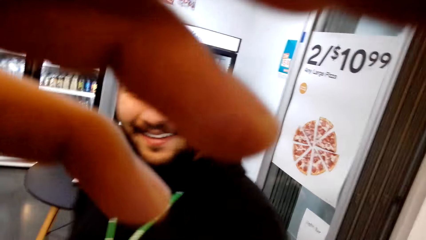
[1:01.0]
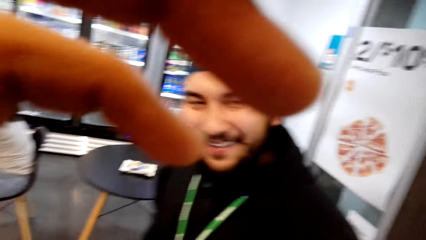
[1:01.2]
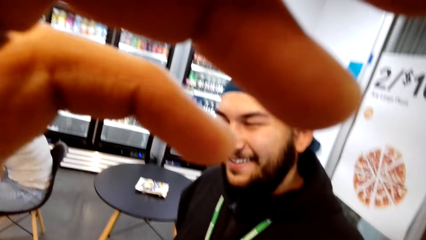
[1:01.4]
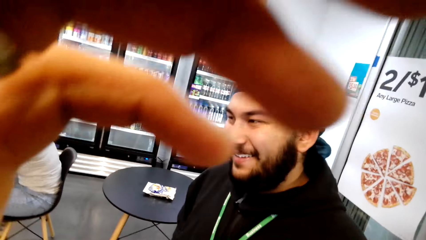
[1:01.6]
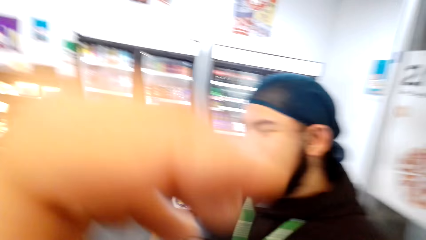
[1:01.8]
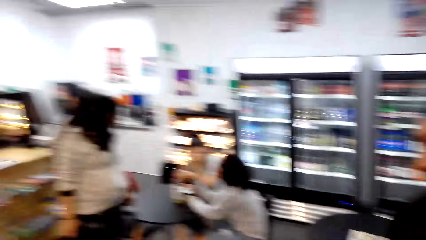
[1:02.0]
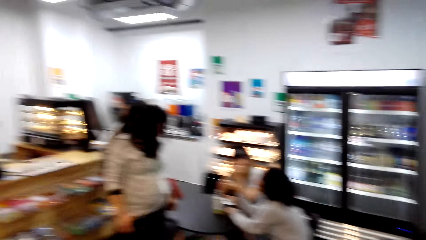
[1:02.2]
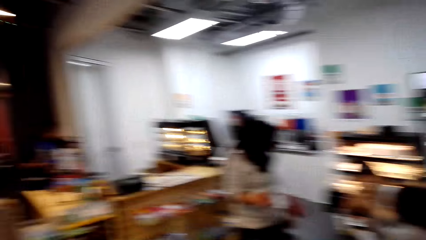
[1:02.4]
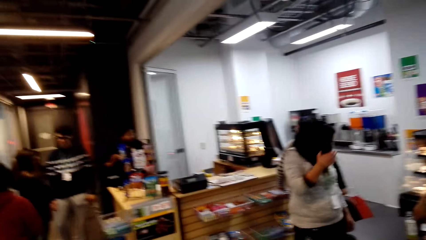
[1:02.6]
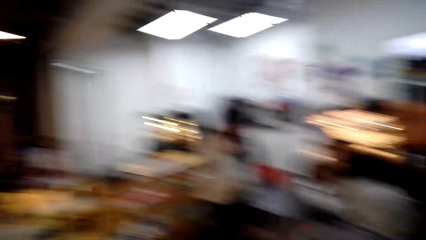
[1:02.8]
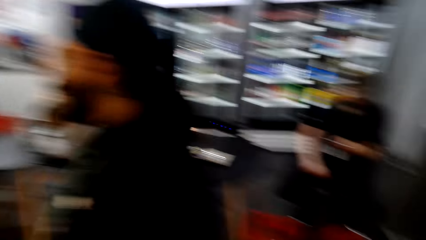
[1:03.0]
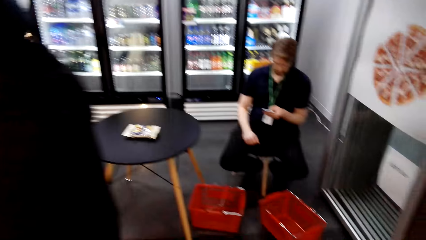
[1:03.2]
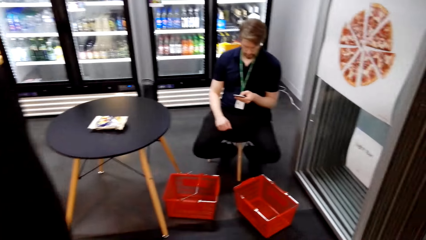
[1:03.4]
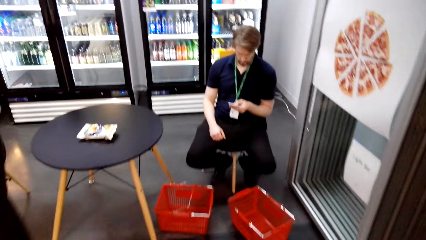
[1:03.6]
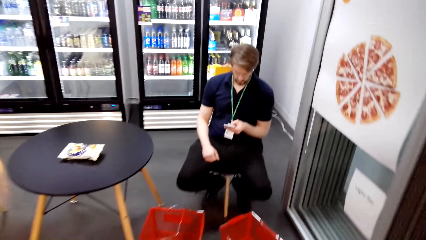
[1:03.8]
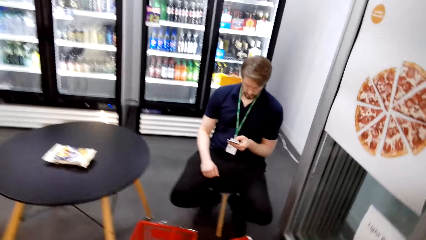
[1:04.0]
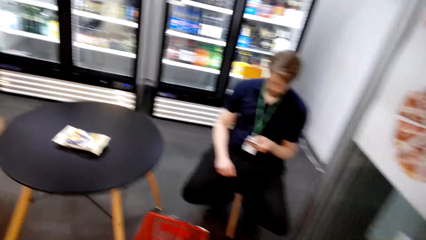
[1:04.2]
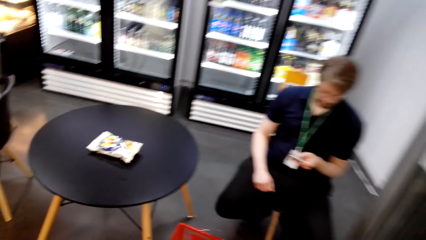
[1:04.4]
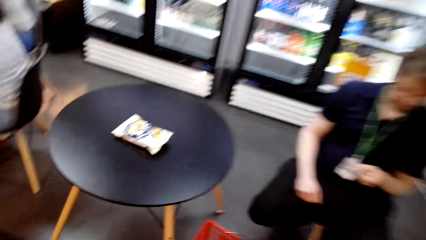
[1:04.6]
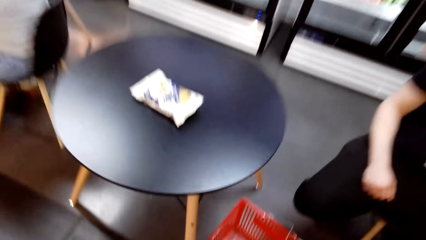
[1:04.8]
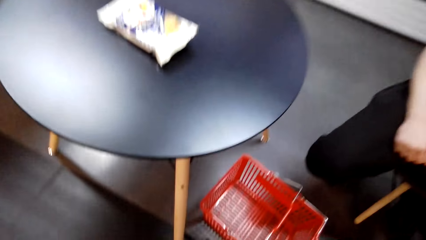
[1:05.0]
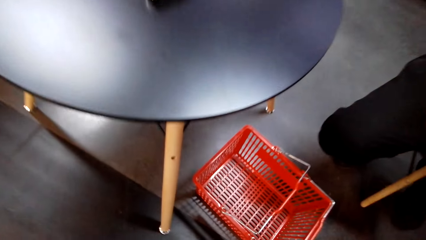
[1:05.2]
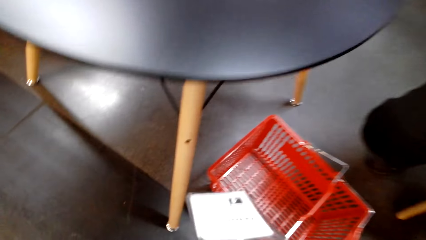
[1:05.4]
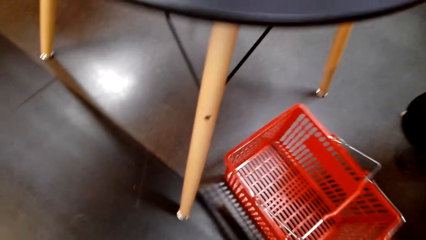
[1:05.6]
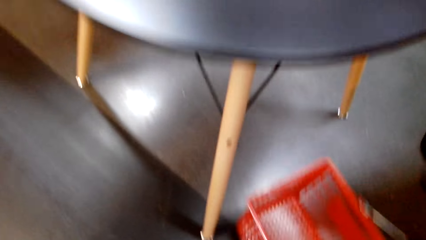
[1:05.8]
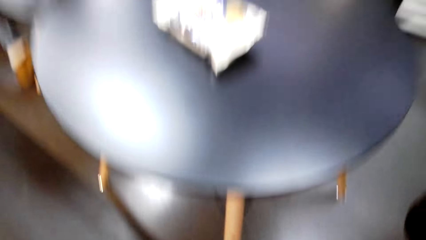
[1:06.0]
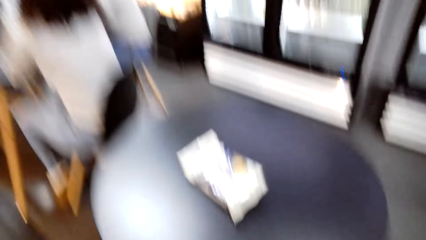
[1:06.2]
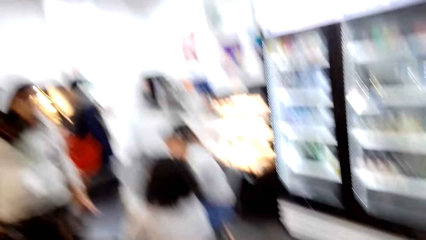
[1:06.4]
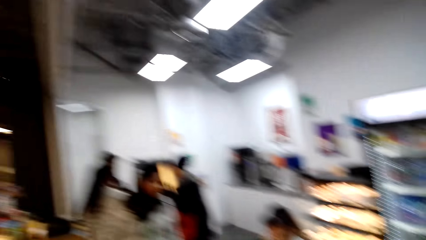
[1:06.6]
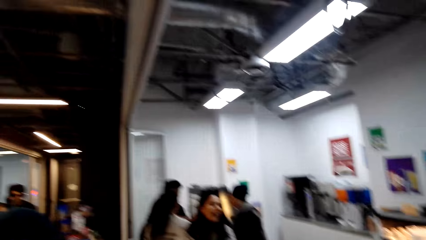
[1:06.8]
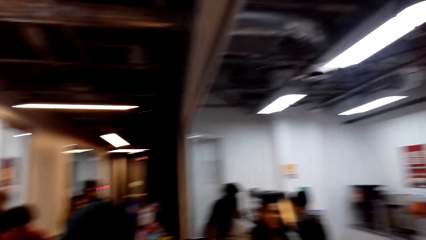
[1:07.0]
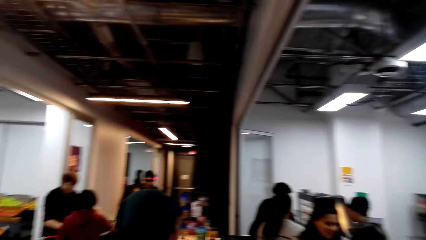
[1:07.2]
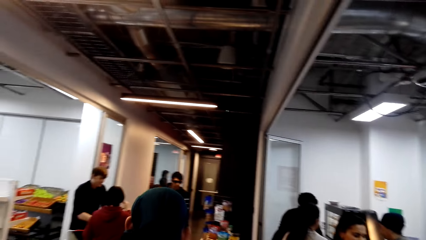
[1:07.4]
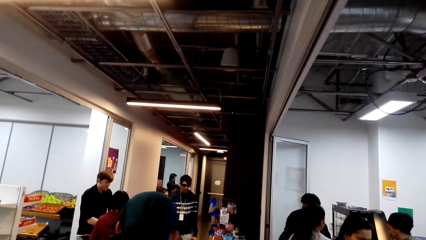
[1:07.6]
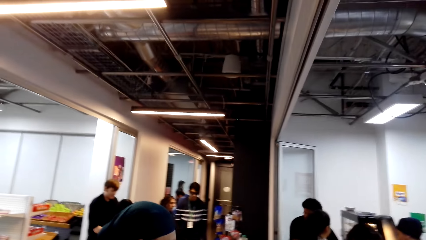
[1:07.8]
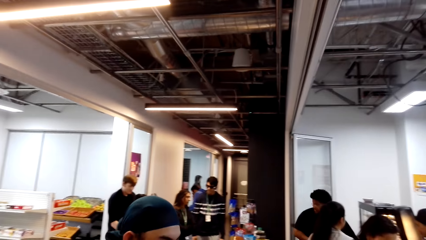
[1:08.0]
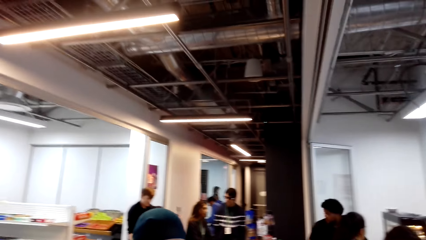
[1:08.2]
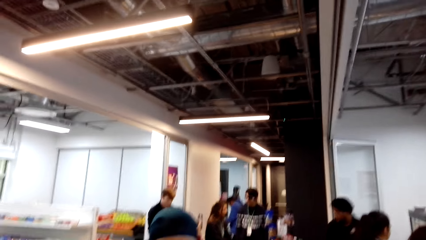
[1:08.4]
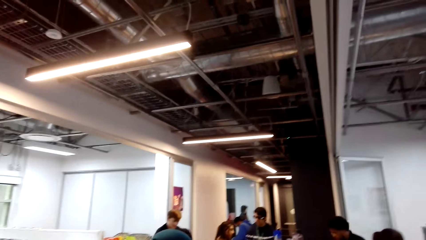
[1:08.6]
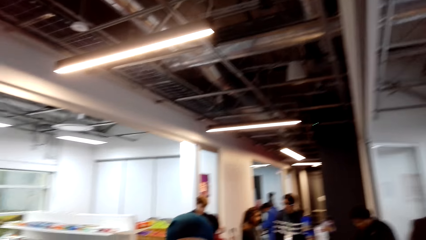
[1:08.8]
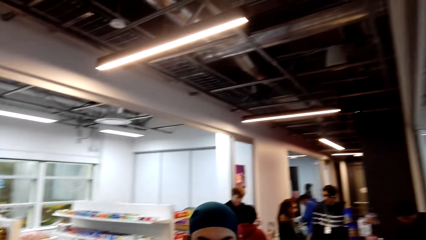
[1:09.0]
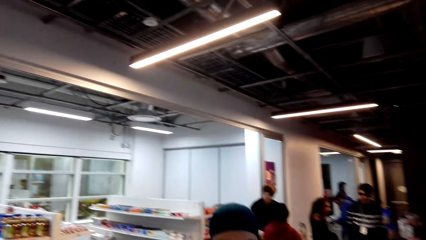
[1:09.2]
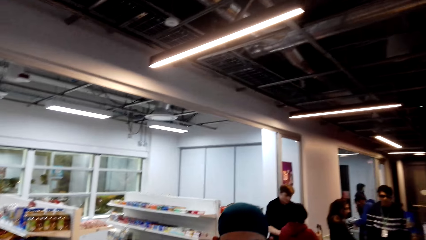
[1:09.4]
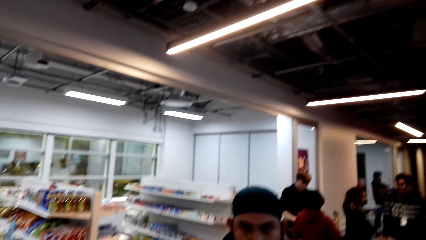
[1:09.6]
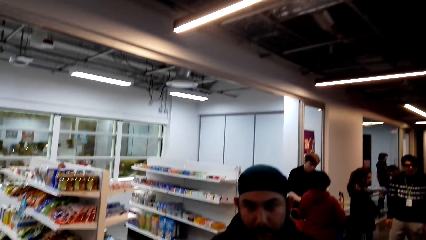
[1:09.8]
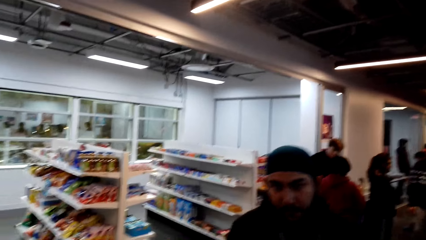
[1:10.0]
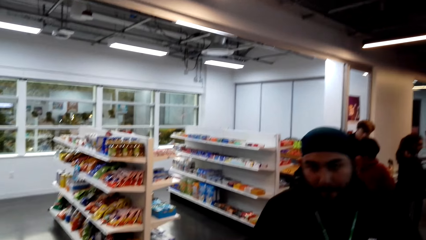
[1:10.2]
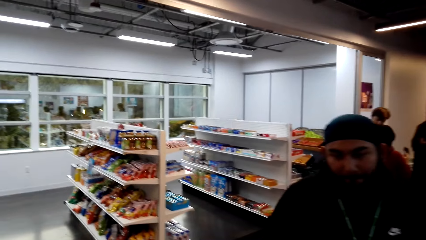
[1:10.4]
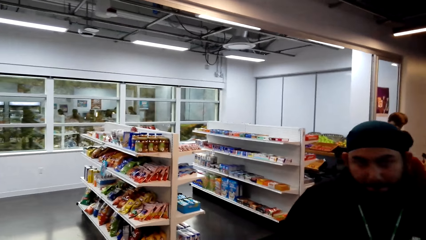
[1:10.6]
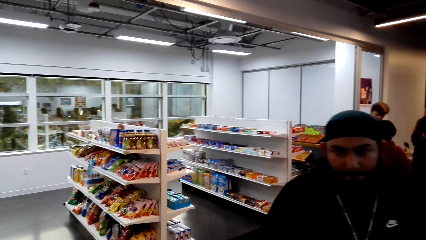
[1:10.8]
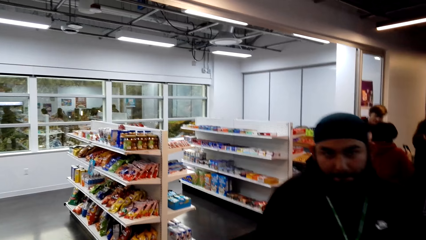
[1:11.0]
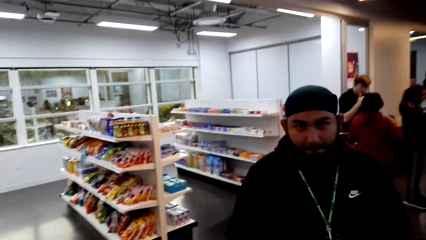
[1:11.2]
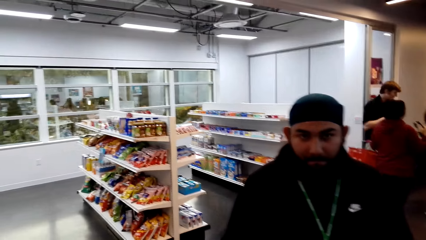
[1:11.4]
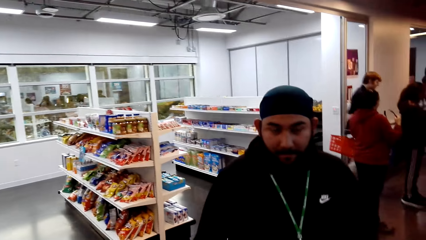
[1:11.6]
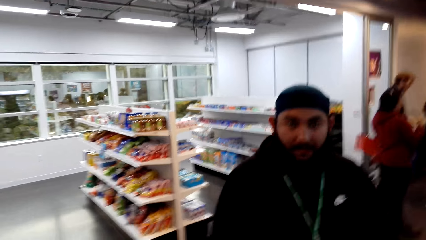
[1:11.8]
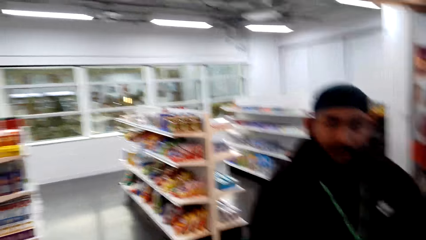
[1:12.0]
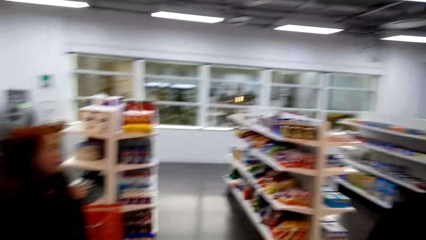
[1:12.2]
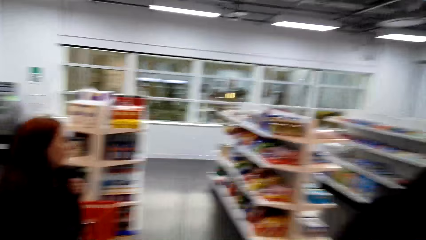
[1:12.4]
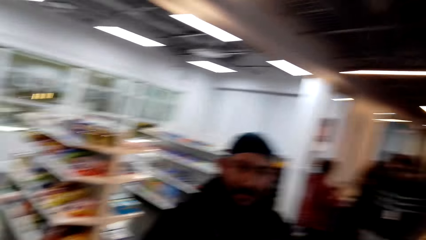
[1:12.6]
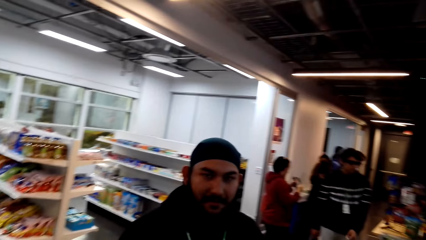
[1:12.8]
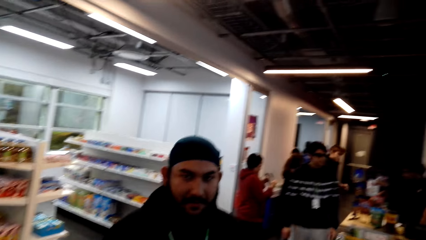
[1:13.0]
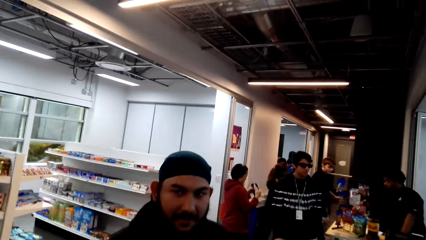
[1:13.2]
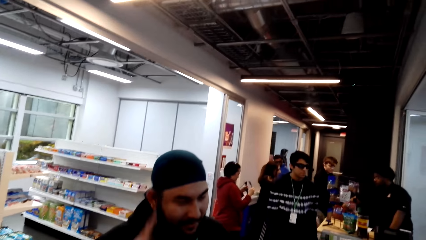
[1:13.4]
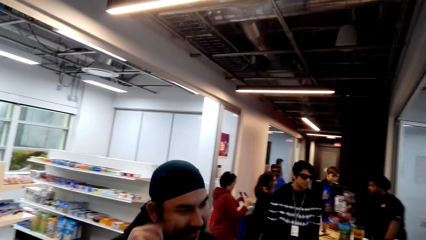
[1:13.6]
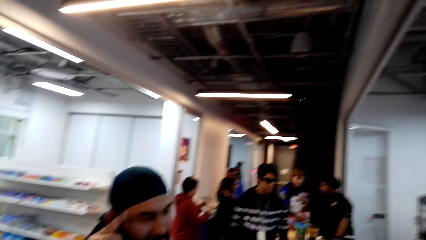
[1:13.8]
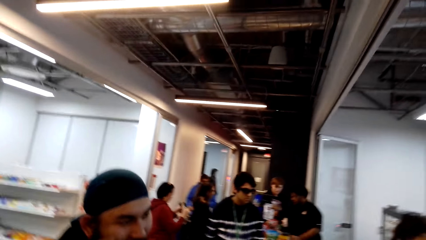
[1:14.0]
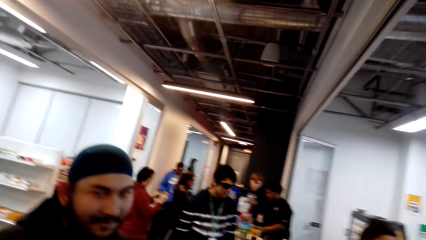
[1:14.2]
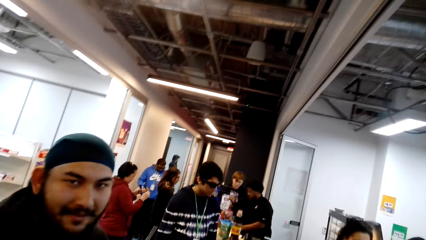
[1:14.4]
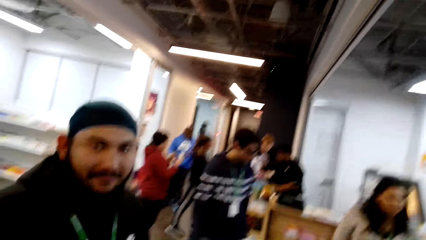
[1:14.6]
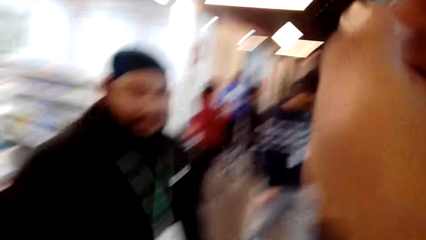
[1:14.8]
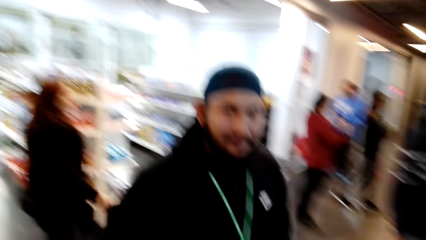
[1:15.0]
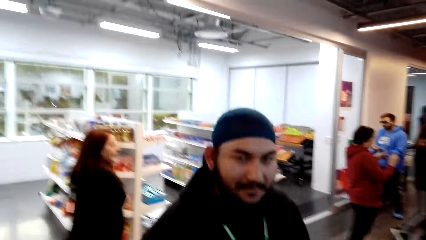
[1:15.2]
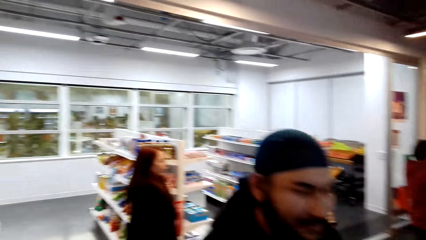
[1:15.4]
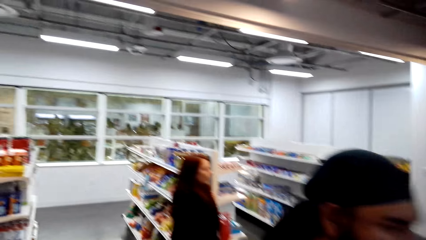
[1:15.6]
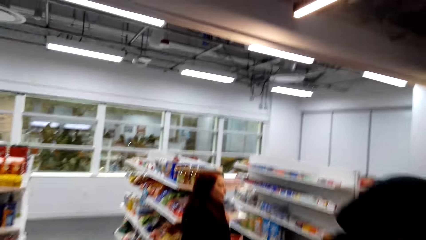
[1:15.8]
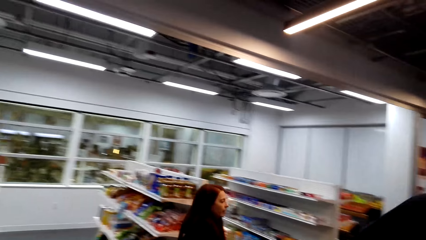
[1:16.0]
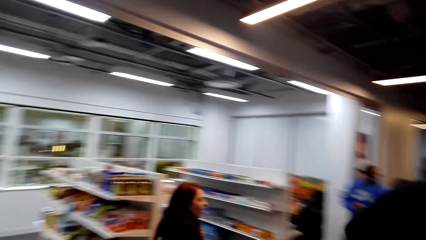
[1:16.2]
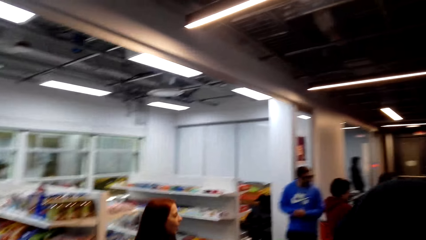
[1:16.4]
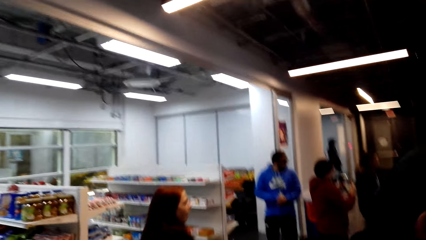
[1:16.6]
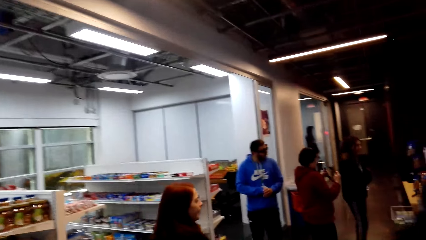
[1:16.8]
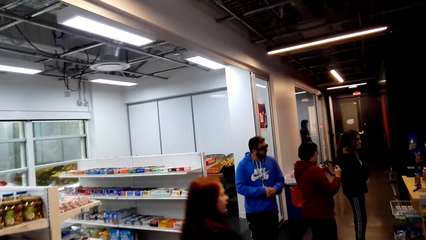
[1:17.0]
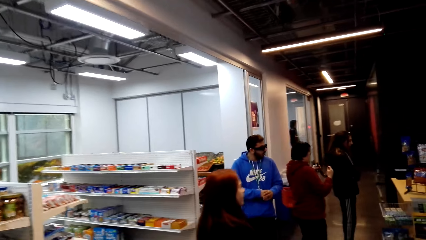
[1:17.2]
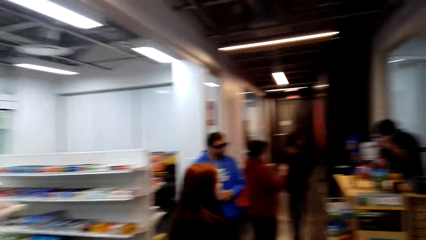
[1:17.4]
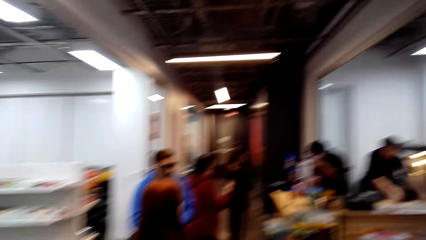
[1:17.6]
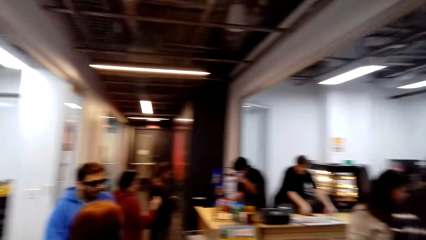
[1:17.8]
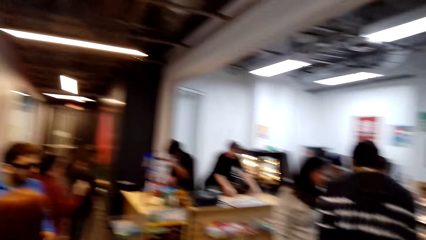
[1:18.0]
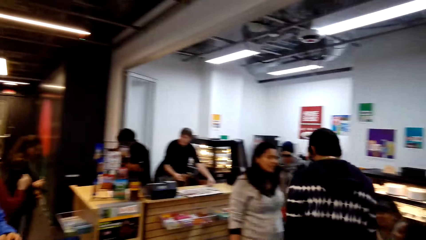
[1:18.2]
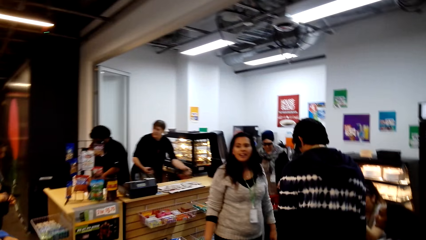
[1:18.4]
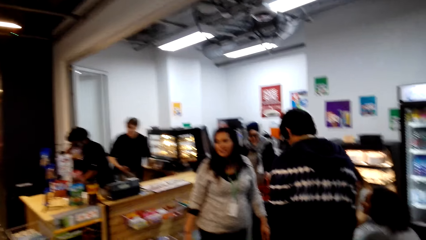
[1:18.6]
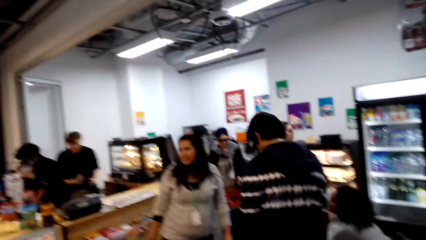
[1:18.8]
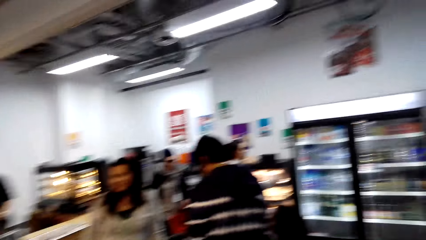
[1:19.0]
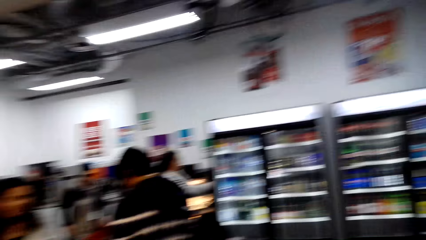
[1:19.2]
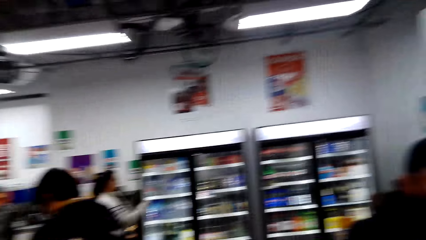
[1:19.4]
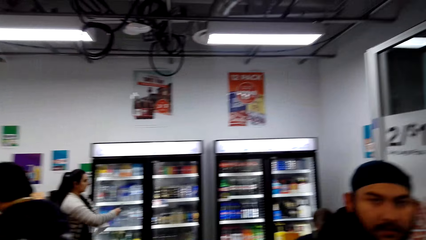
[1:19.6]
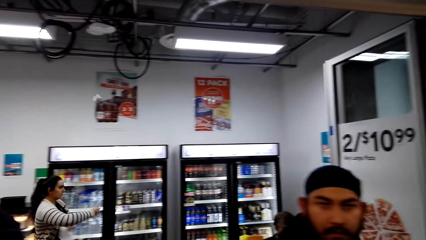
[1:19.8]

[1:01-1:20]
The camera wearer walks towards the table. They bend towards the floor. They stand up. They pick up a shopping basket from the ground. They talk to a man. They walk around.
